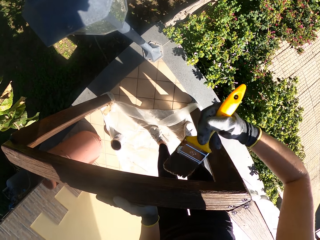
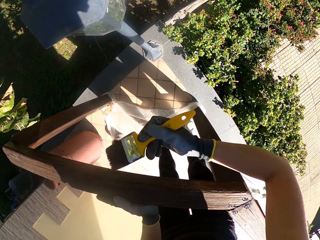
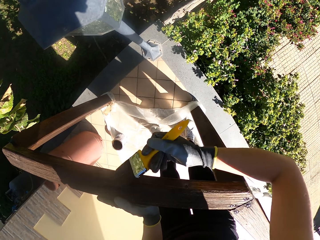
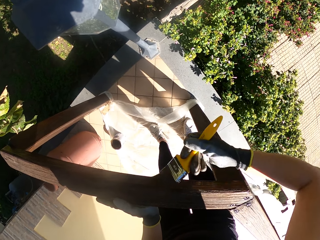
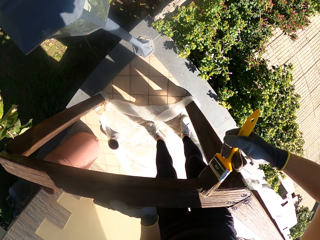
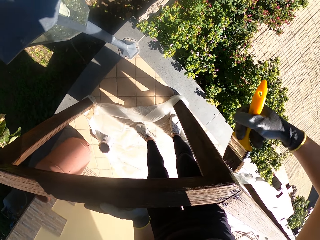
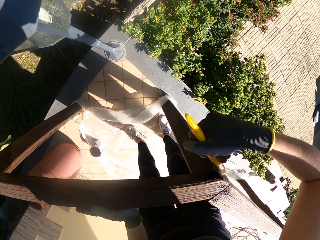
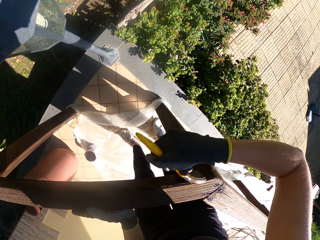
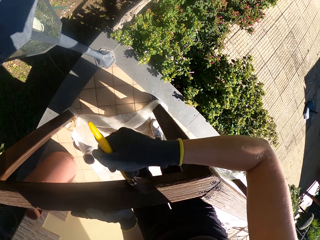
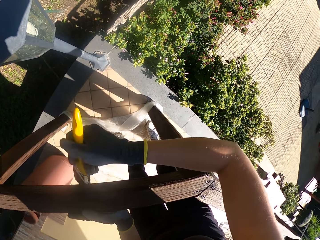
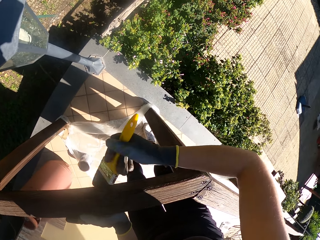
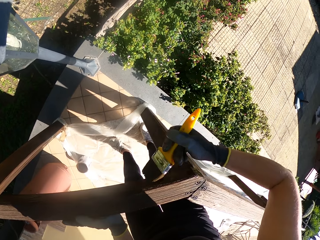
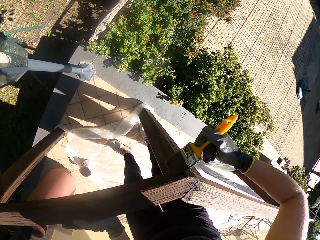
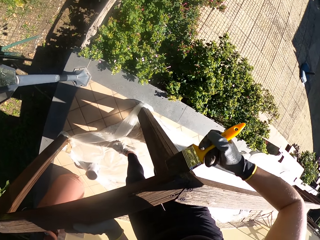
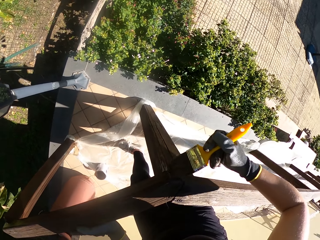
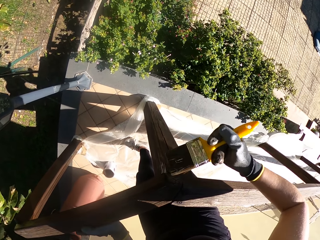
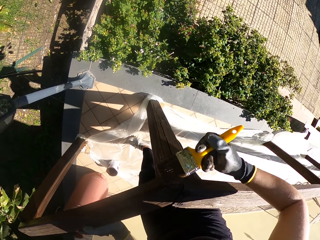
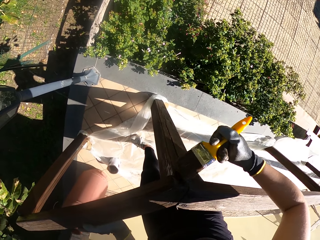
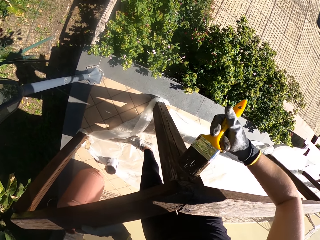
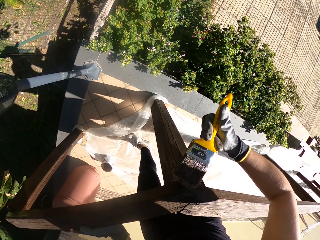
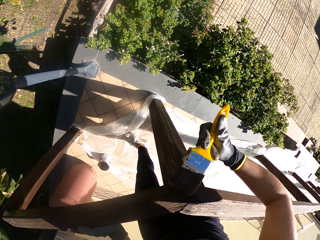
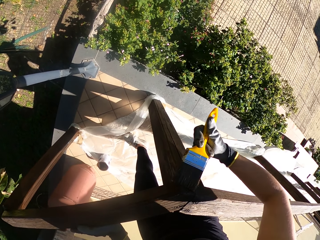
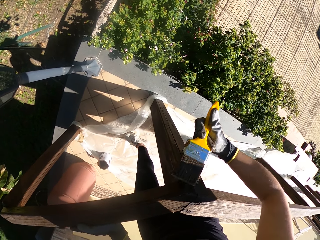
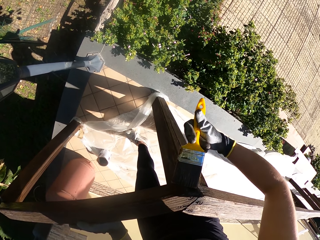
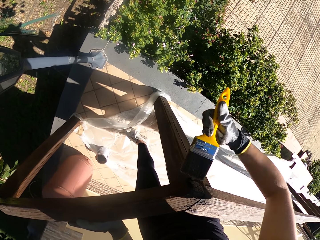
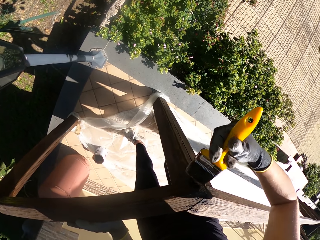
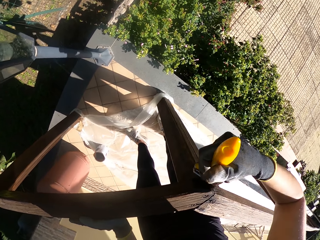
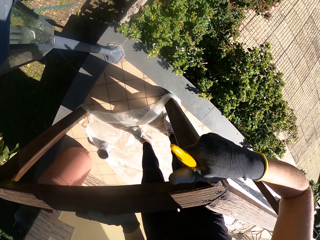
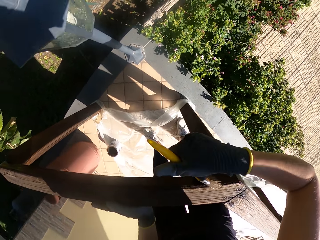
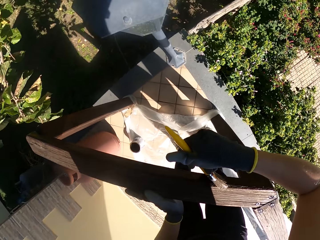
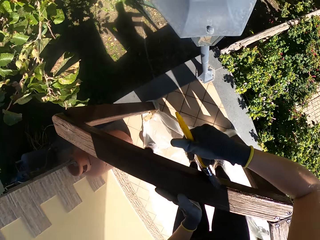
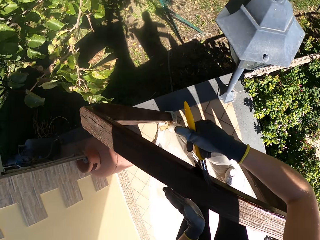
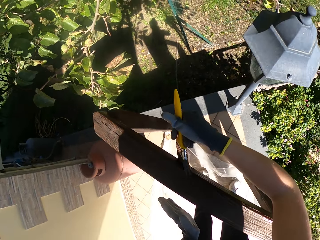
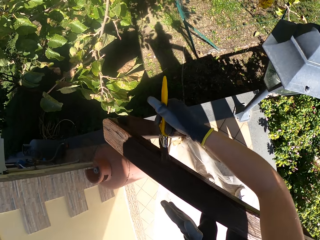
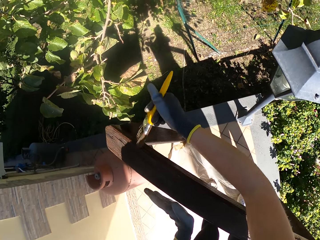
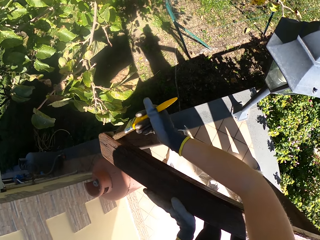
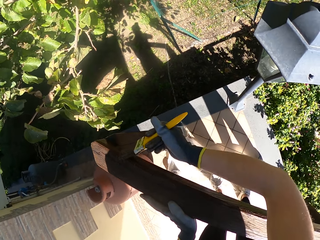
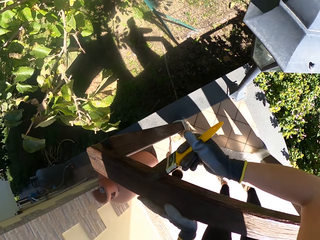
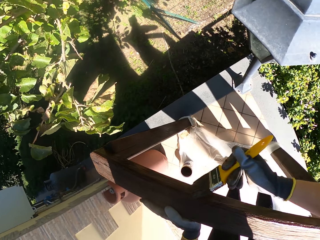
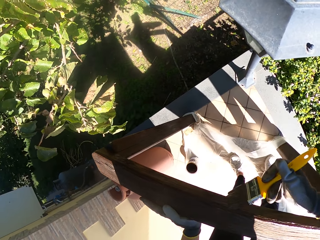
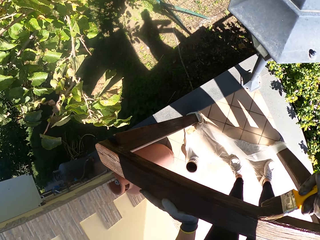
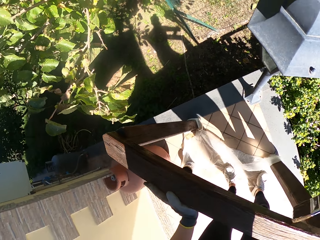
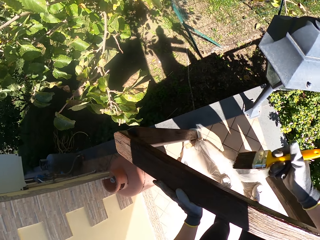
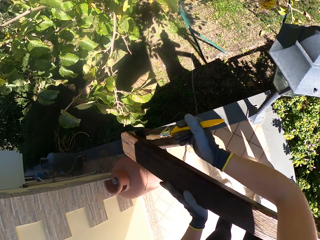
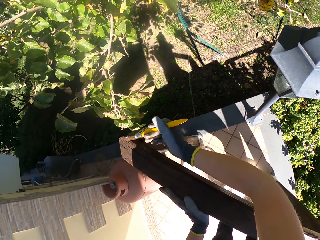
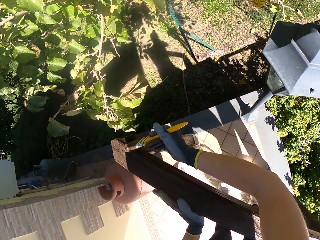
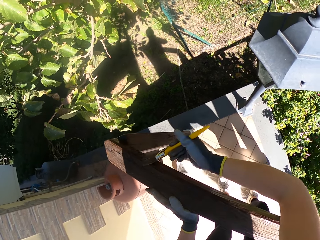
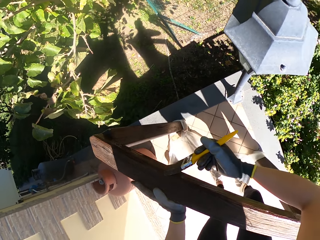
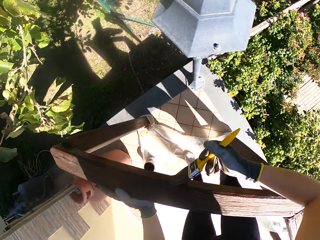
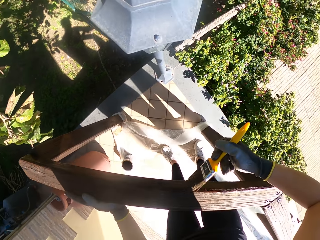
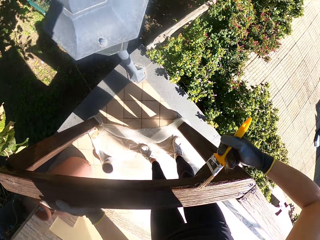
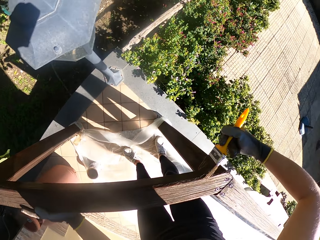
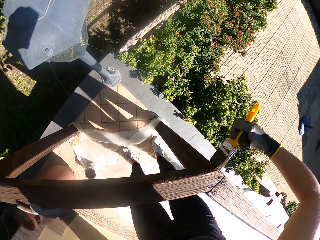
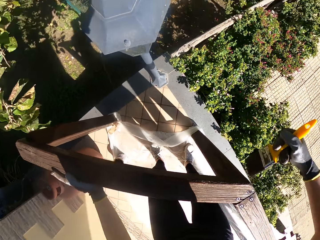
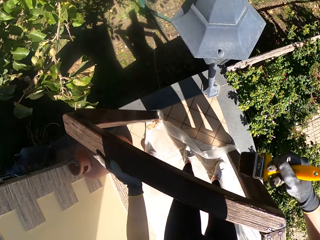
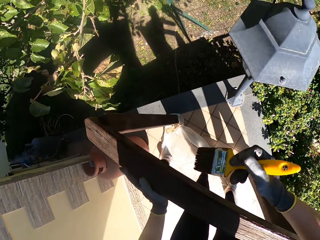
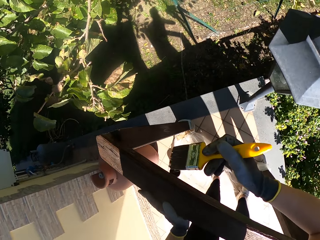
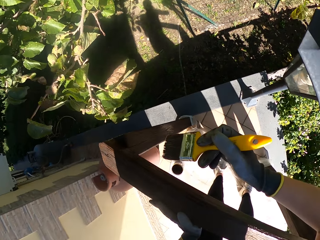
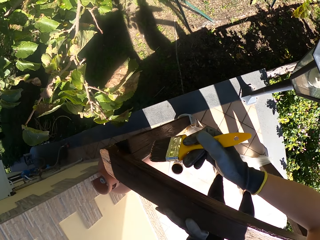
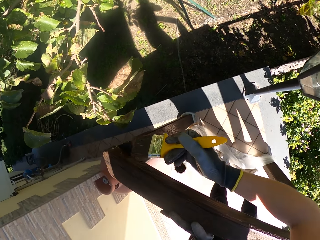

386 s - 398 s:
The camera wearer paints a bend on the crossbar. They paint the crossbar with a brush.

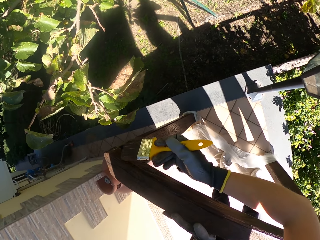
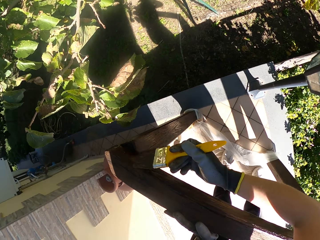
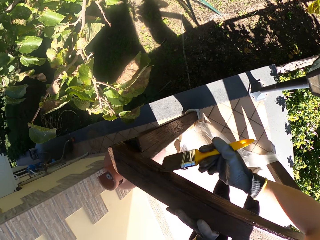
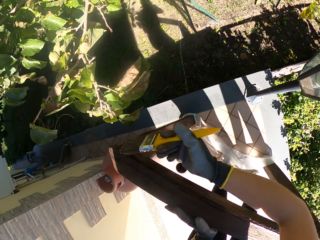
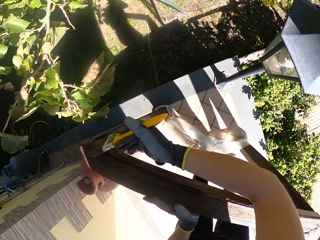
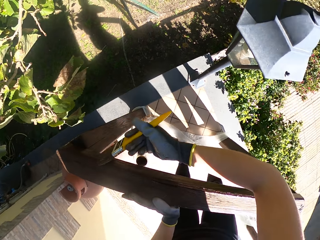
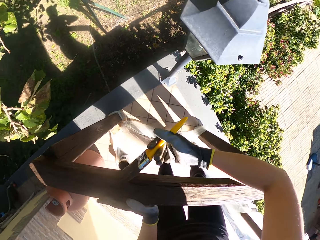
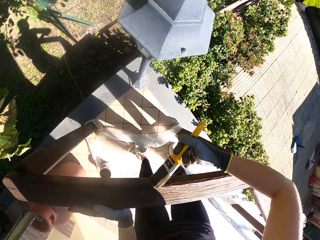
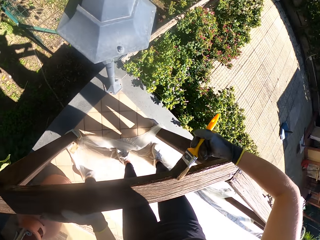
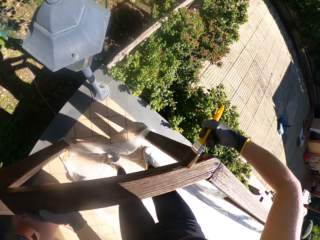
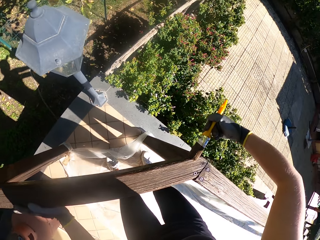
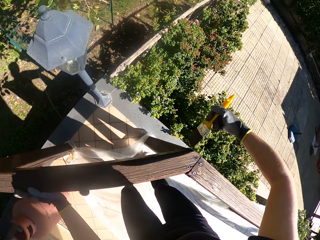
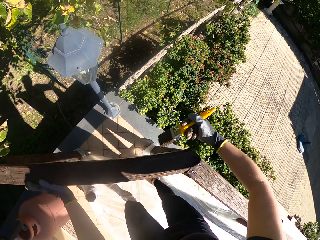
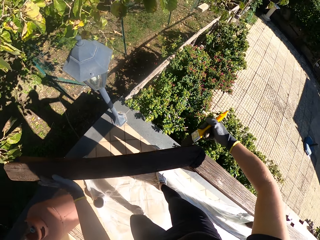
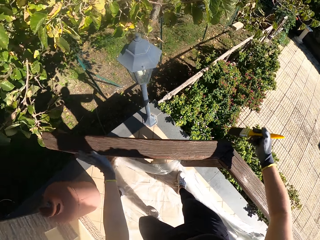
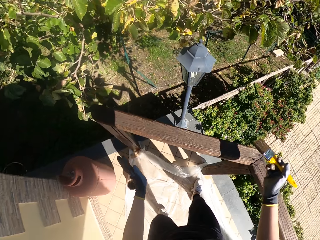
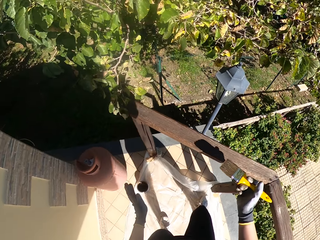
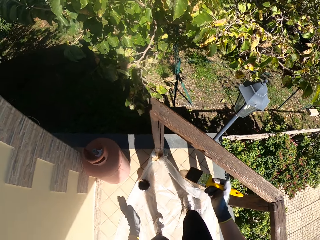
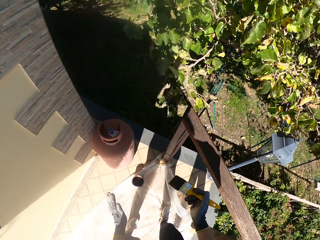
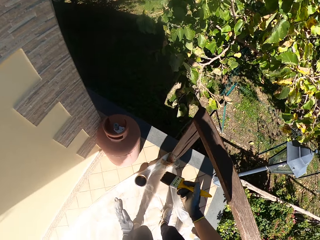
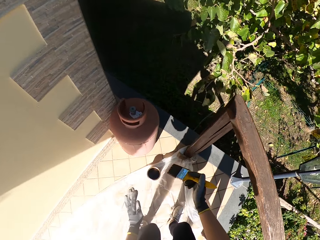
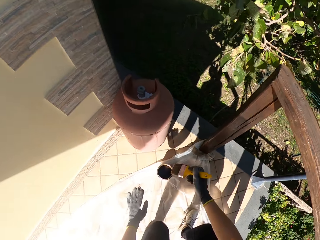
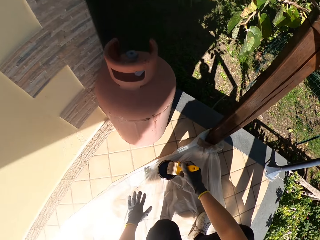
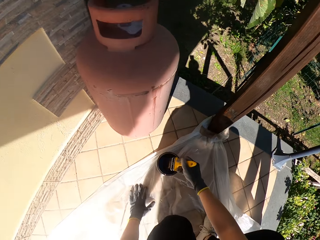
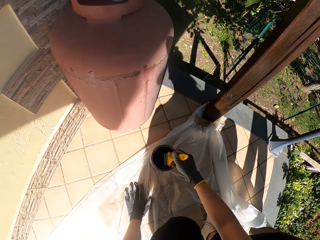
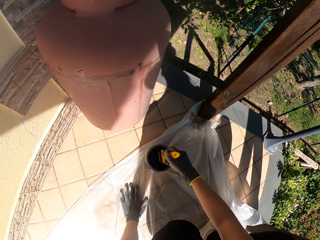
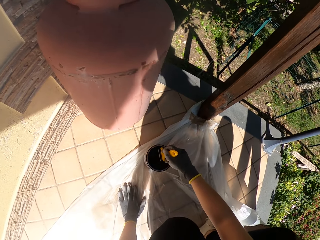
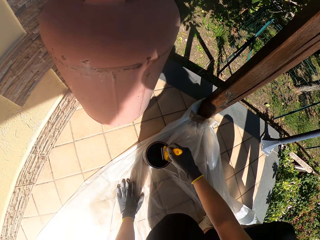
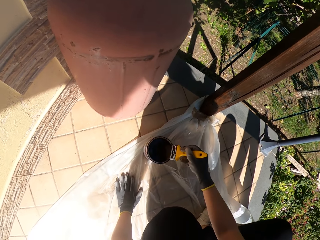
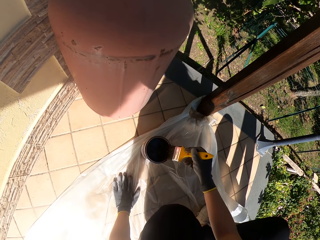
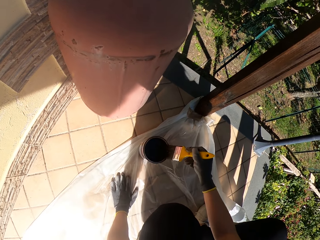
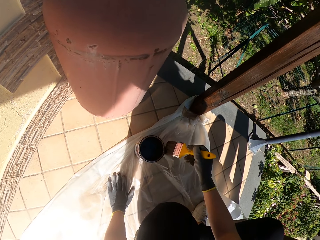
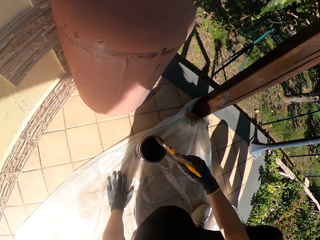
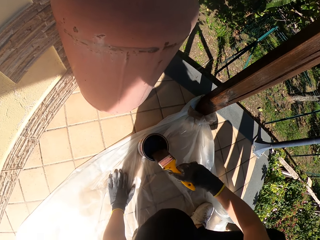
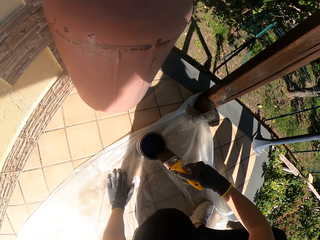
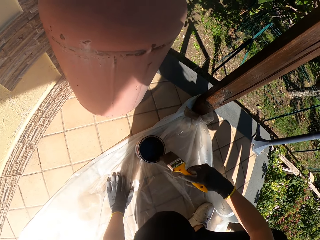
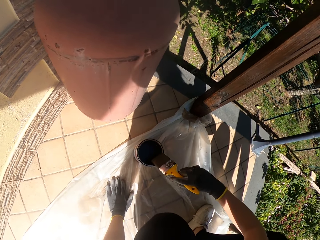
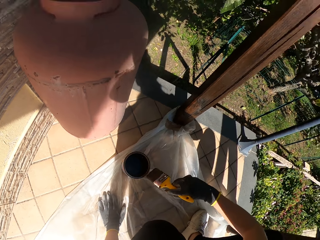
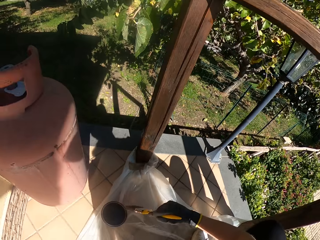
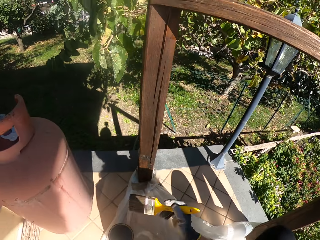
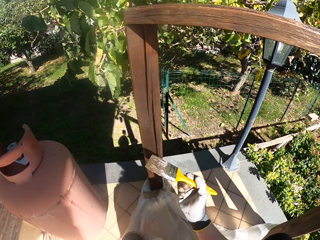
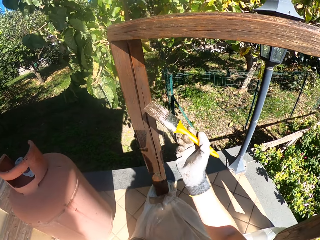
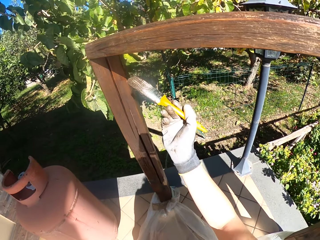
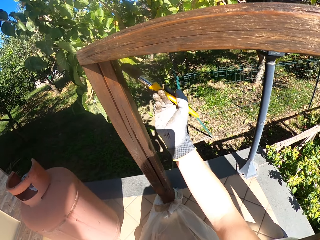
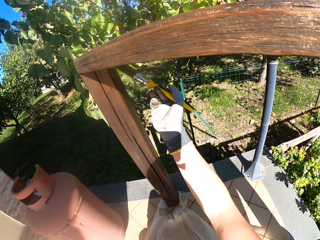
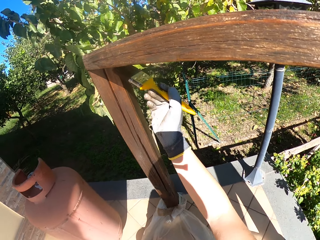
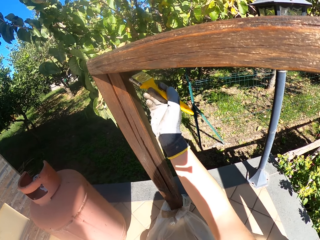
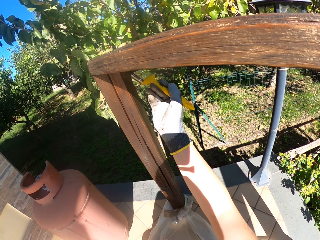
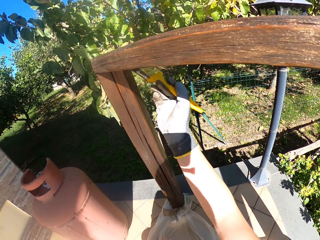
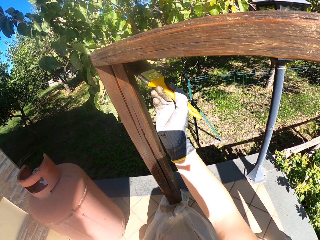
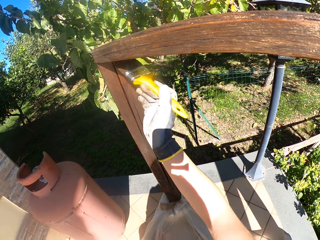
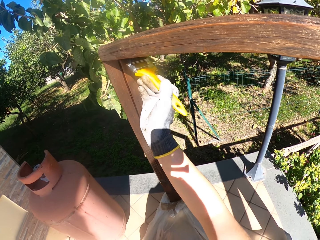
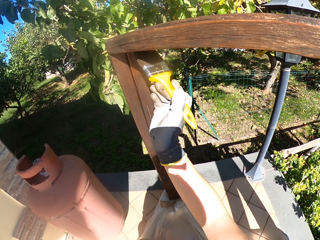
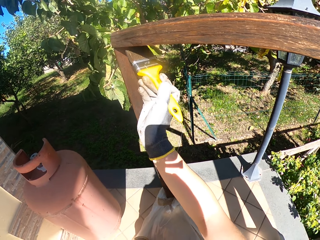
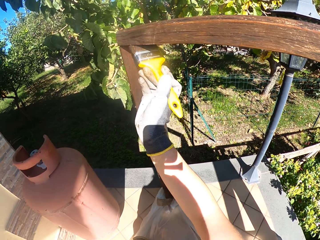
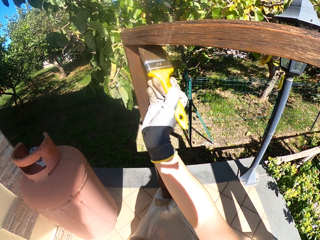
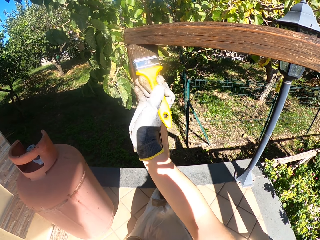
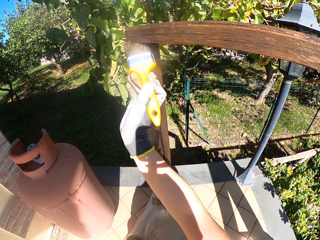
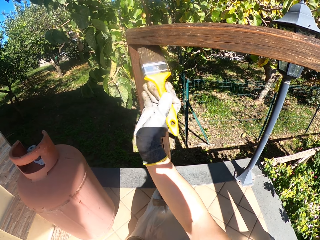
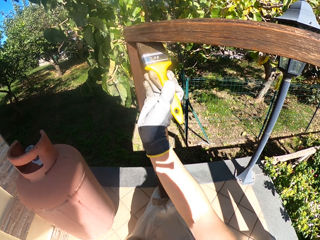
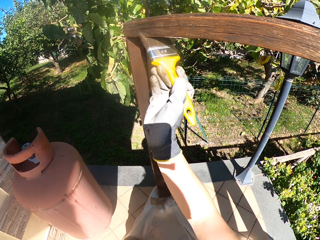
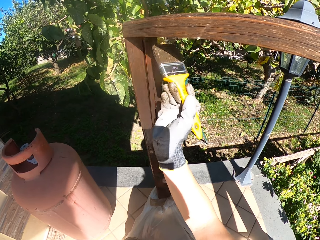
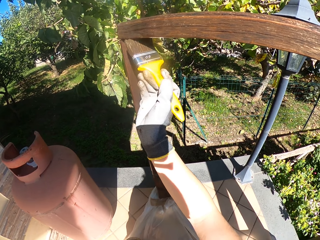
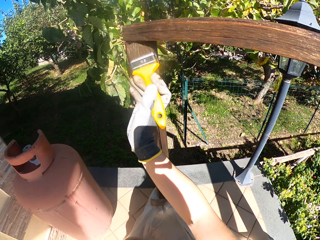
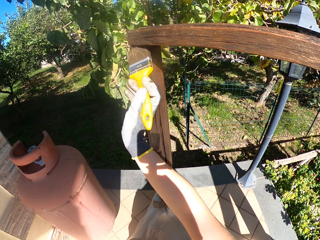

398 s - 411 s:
The camera wearer bends towards the paint. They dip the paint brush in the paint can. They touch down. They wipe the paint brush on the edge of the paint can. They stand up from the floor. They paint the corner of the post and crossbar with the paint brush.
